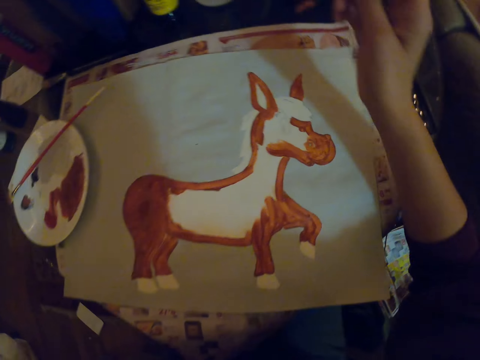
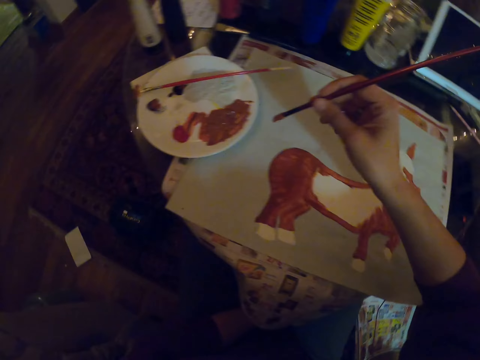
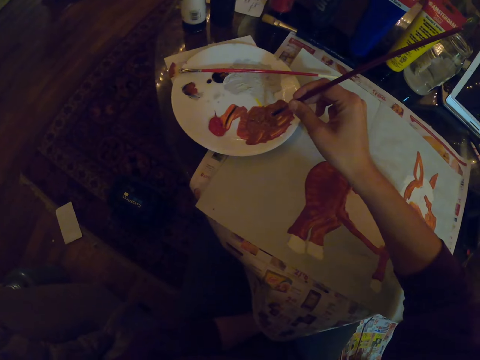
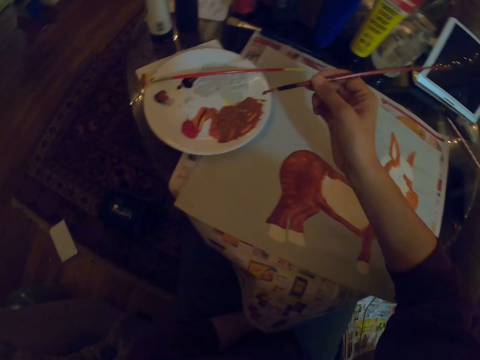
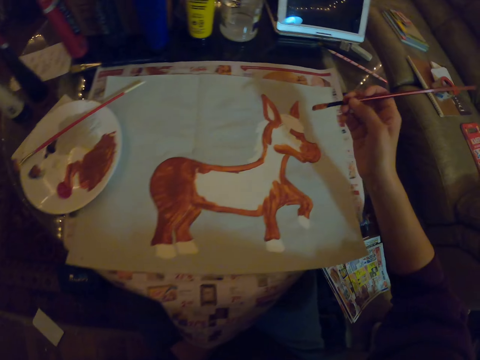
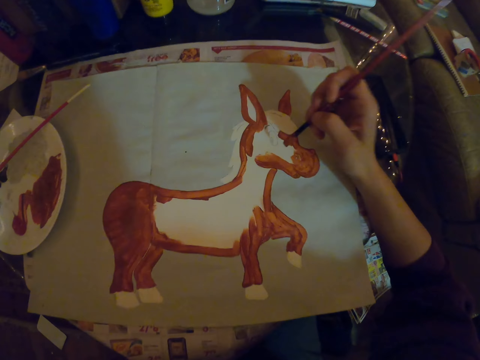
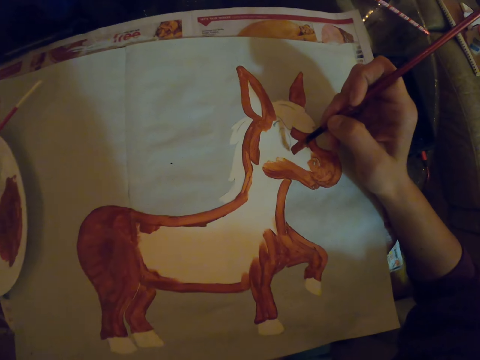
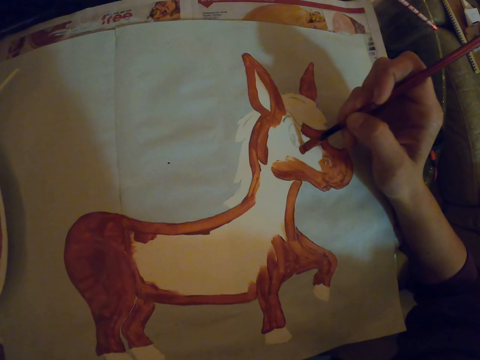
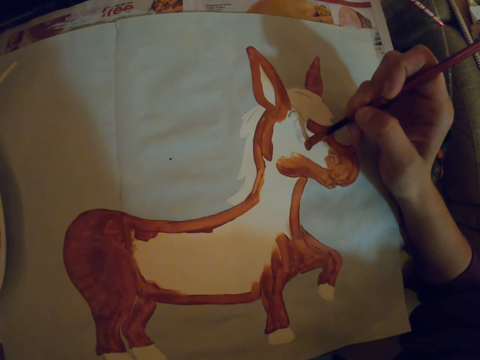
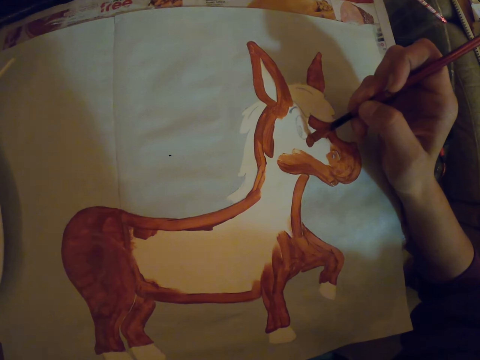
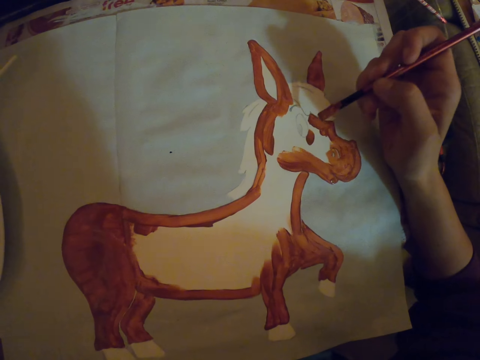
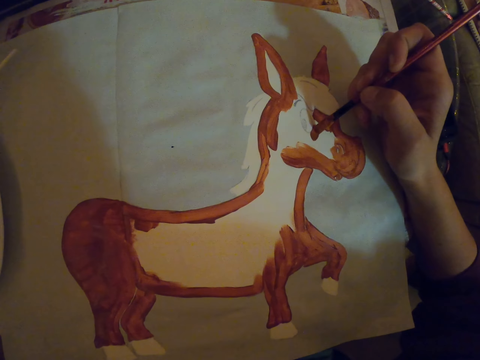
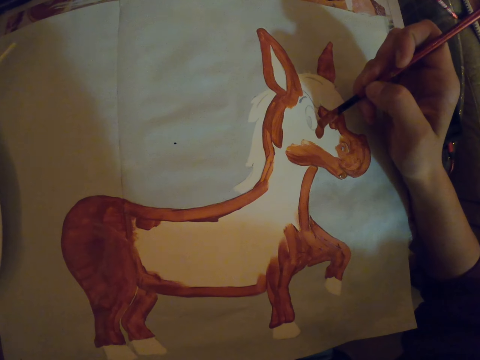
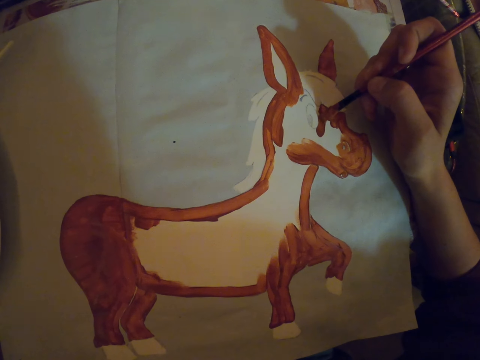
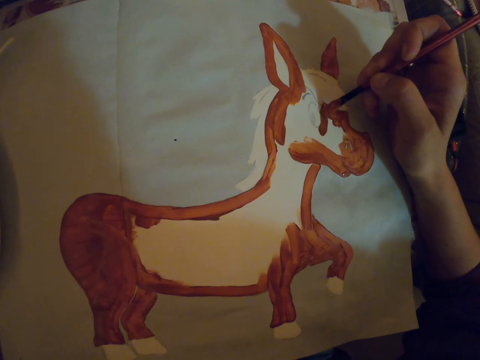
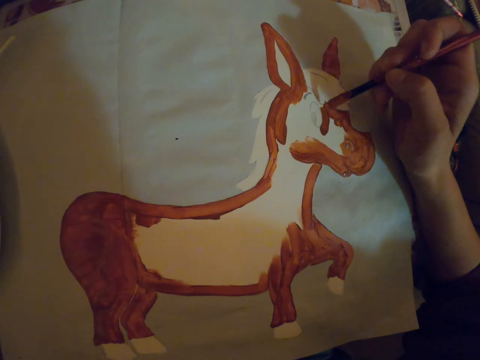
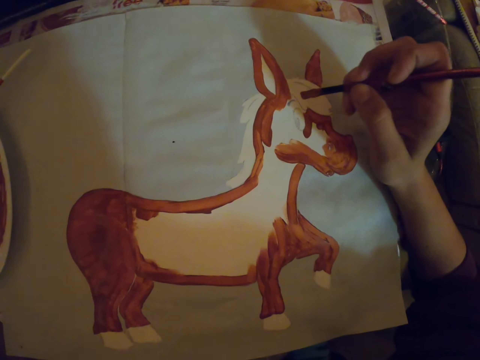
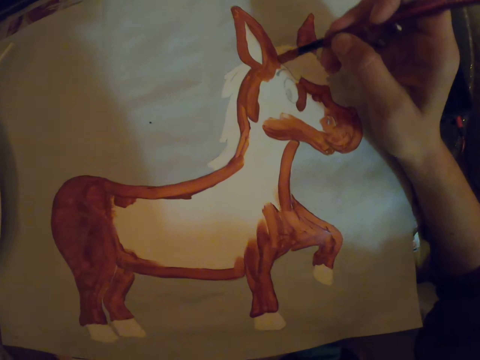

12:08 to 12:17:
The camera wearer dips a brush in the paint. They paint on a paper.

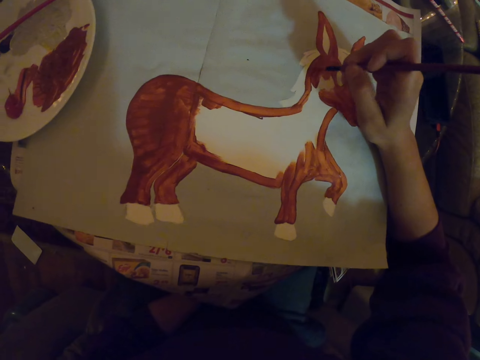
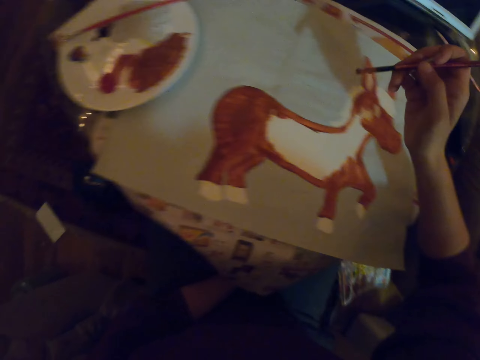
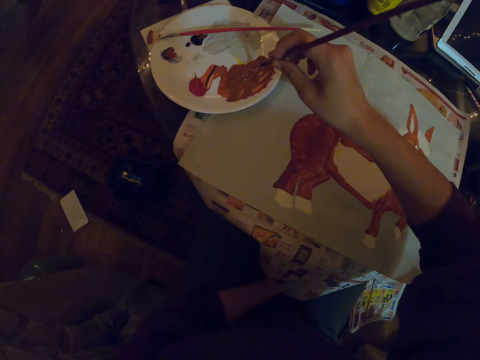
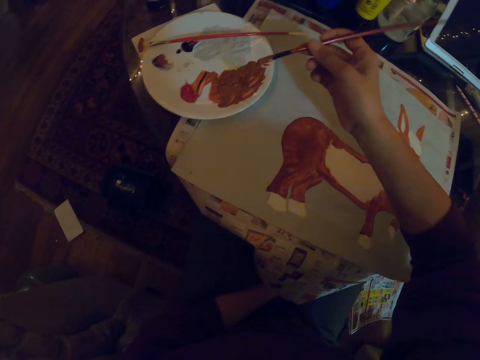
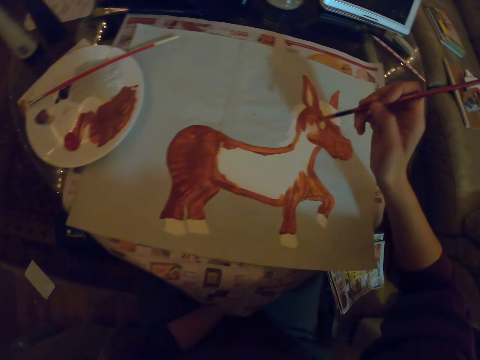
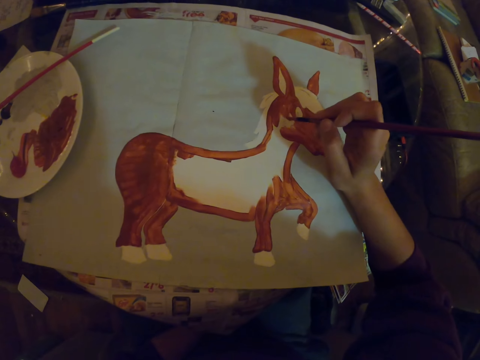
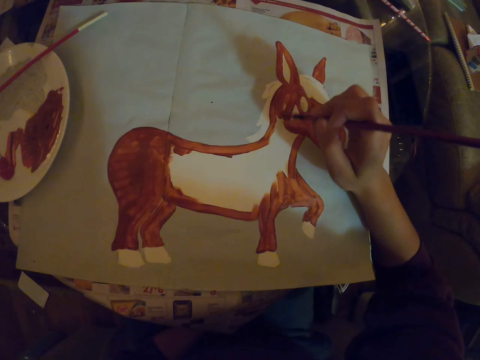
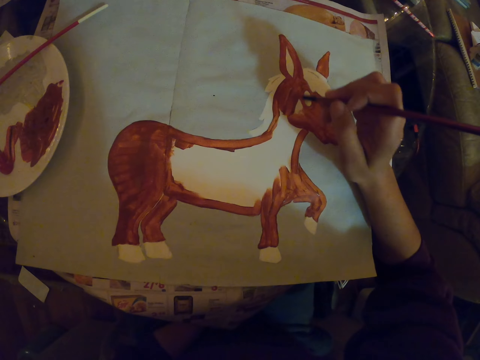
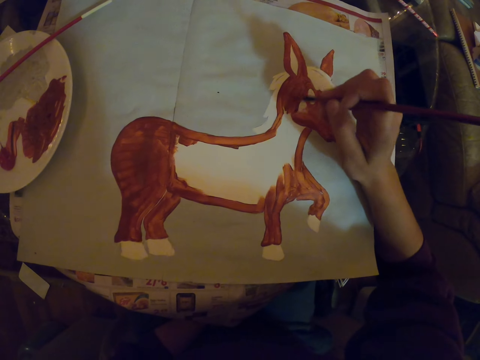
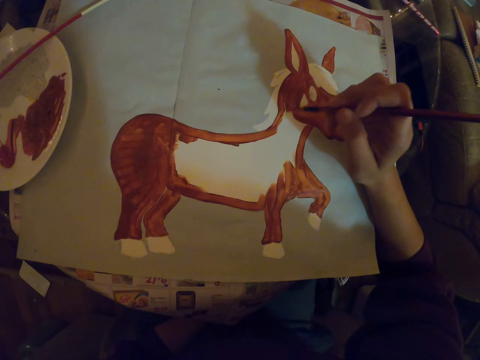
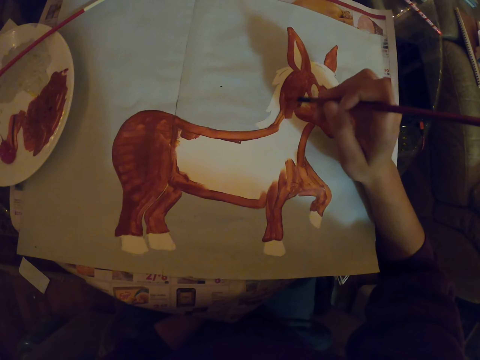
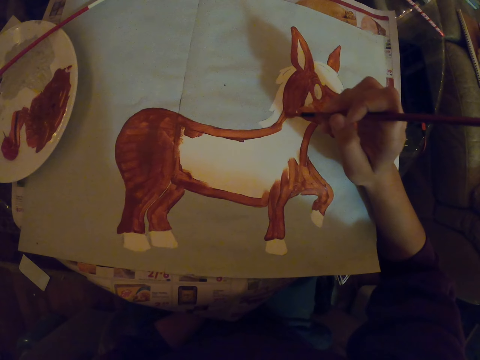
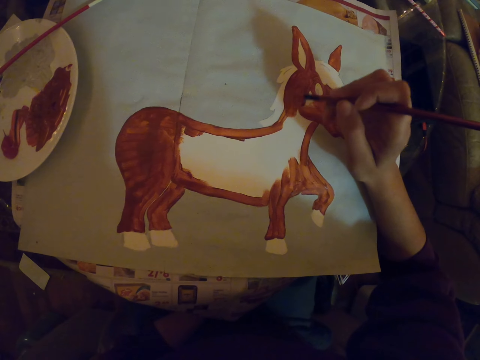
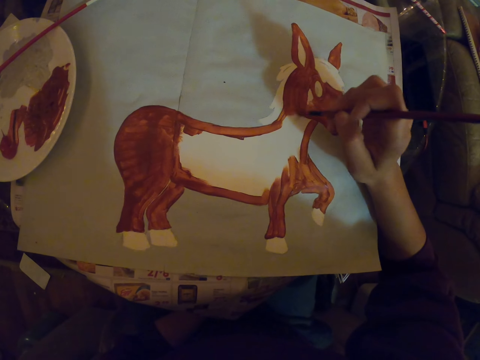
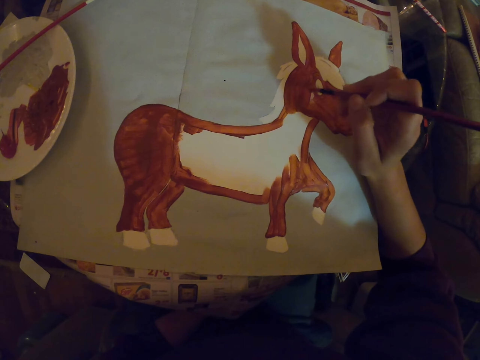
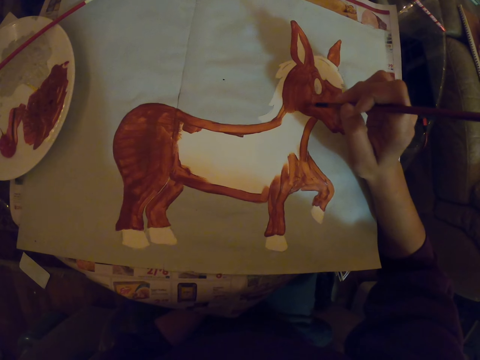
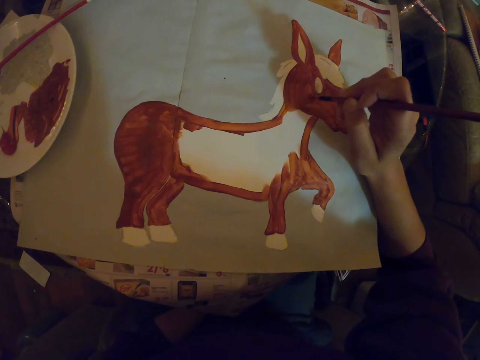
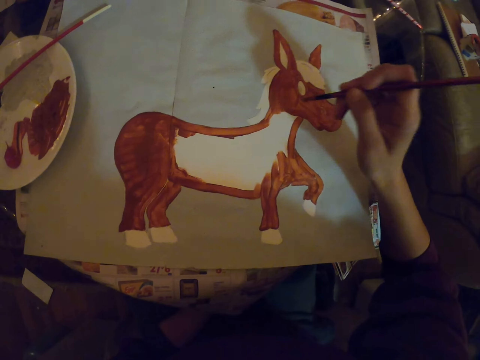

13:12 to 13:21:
The camera wearer dips a brush in the paint. They paint on a paper.

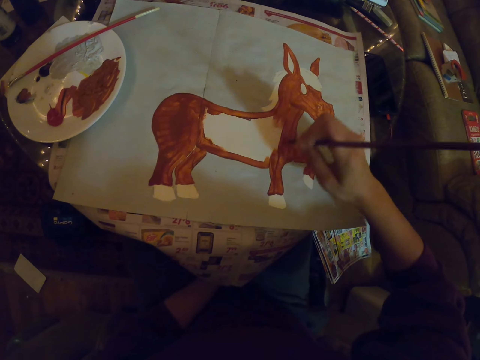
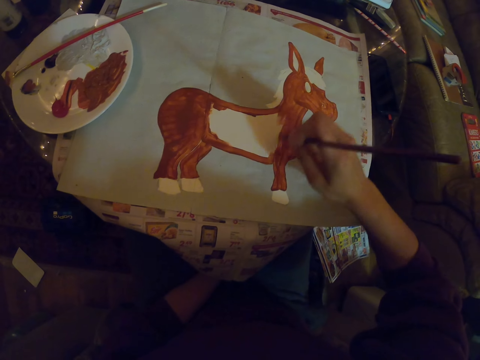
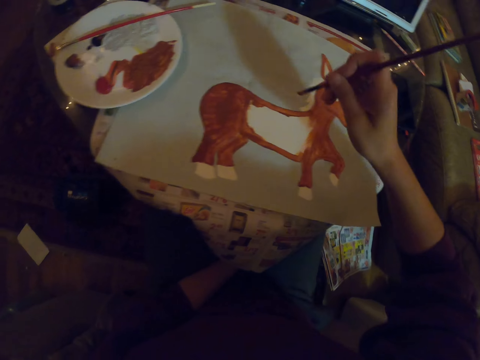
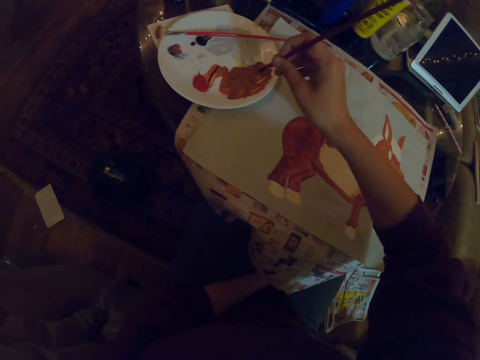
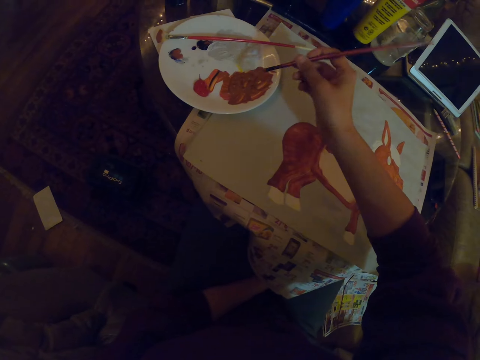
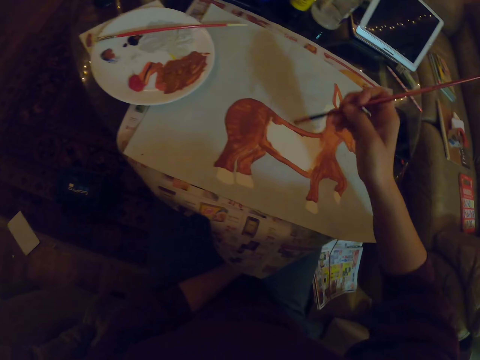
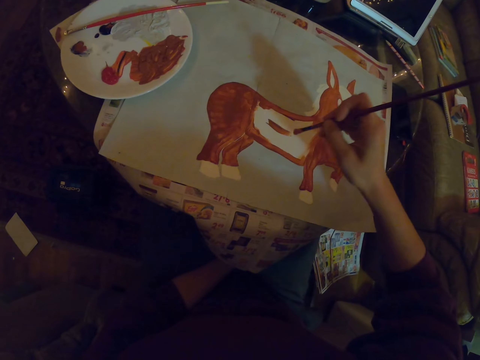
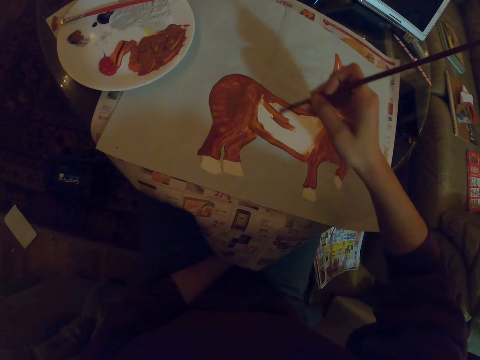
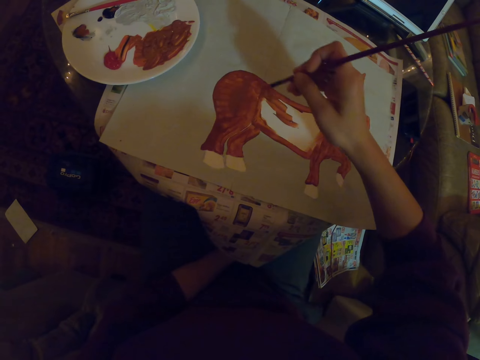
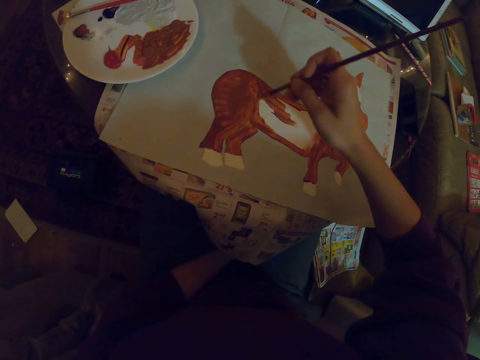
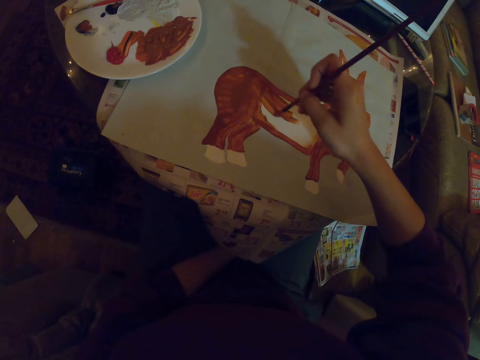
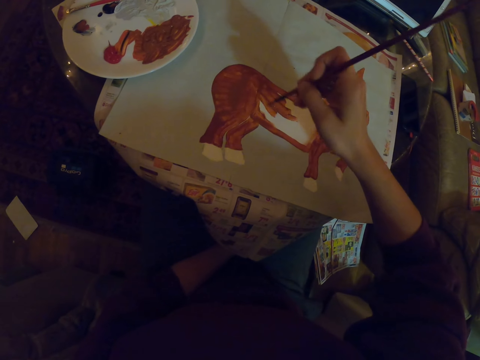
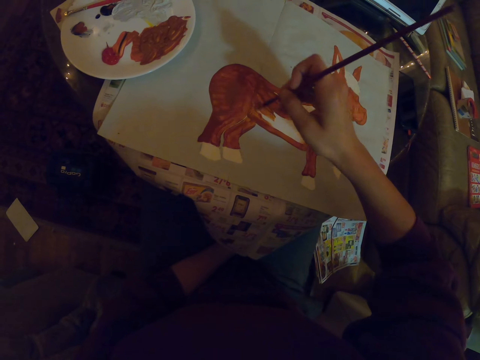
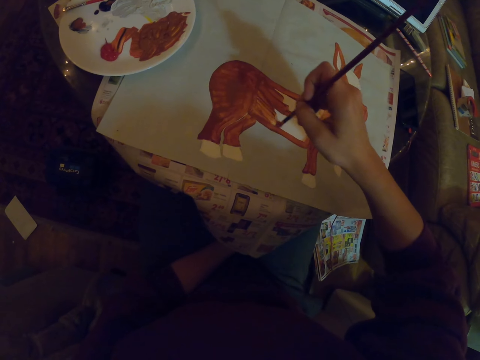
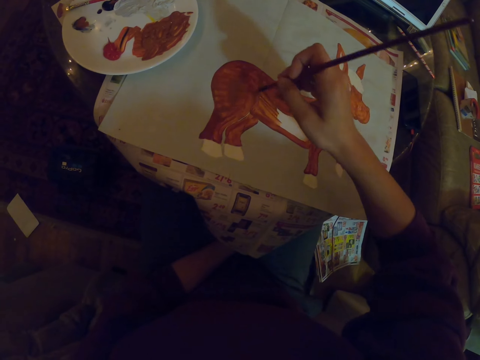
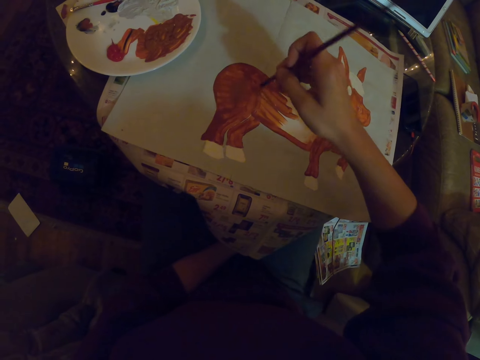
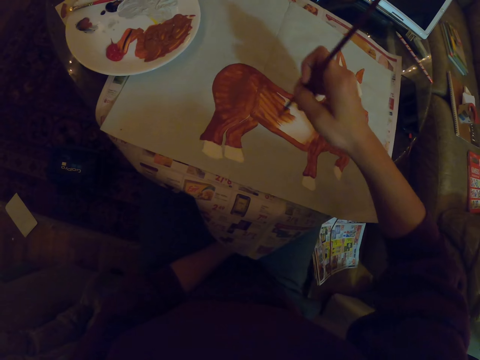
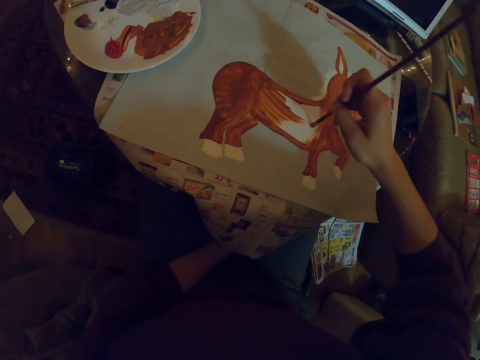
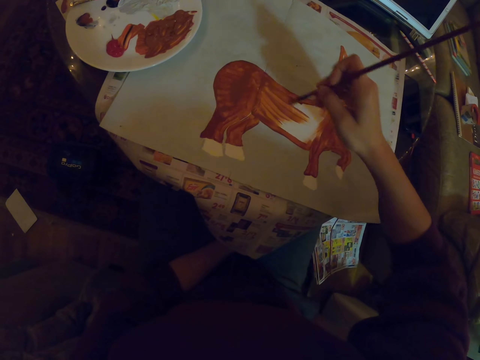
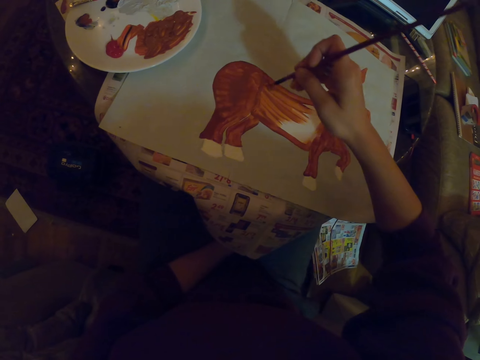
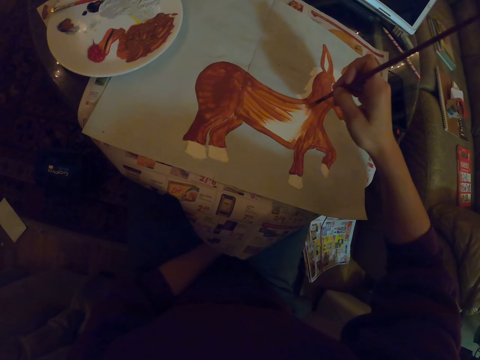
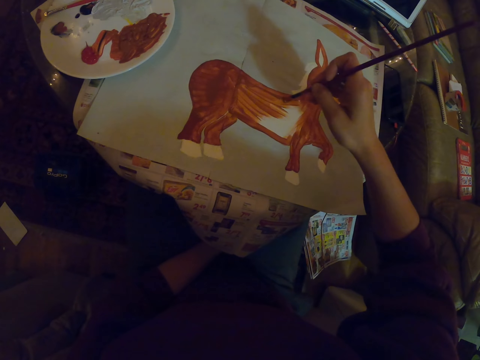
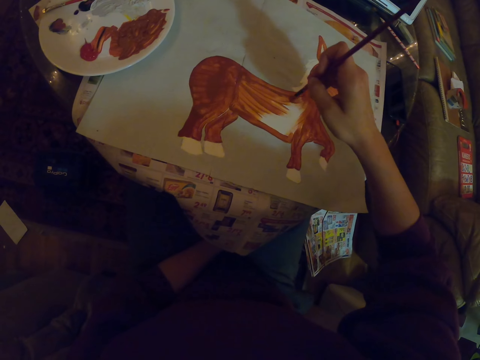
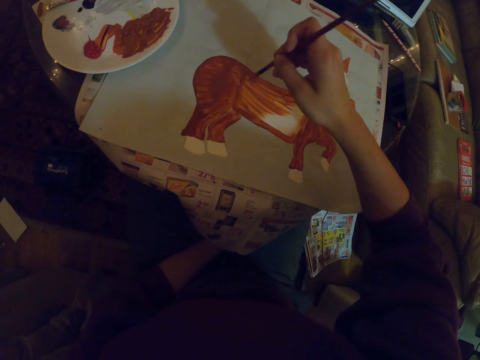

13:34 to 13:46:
The camera wearer dips a brush in the paint. They paint on a paper.
